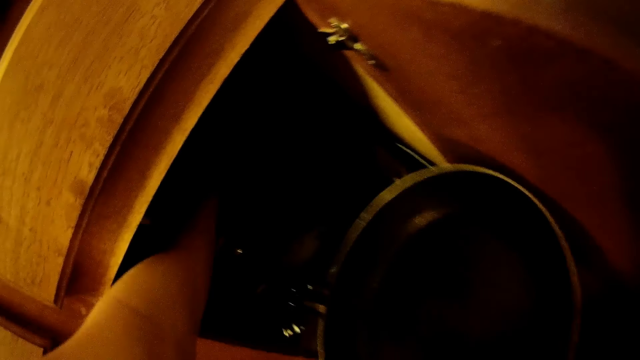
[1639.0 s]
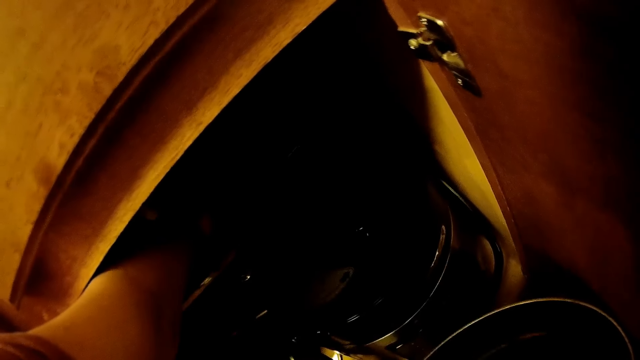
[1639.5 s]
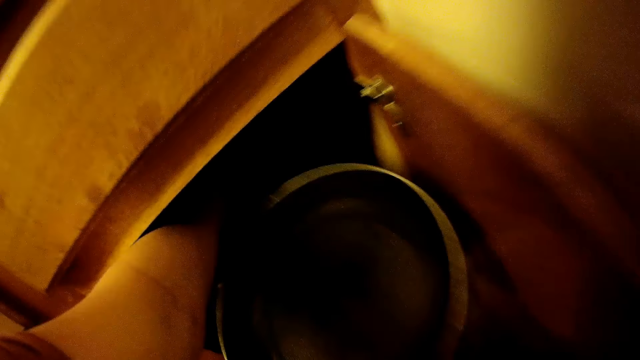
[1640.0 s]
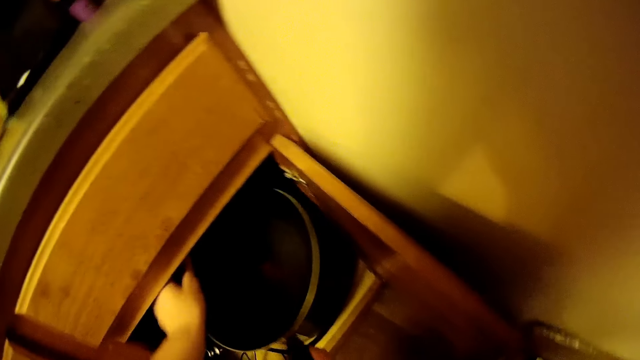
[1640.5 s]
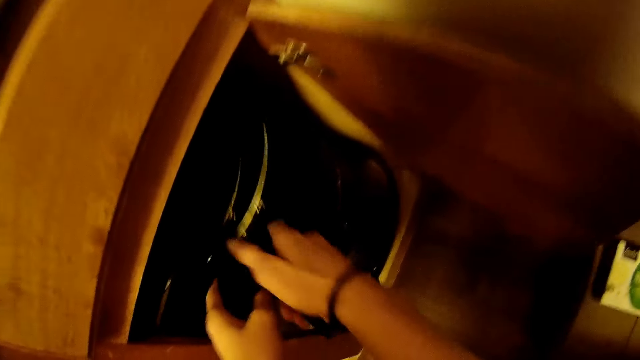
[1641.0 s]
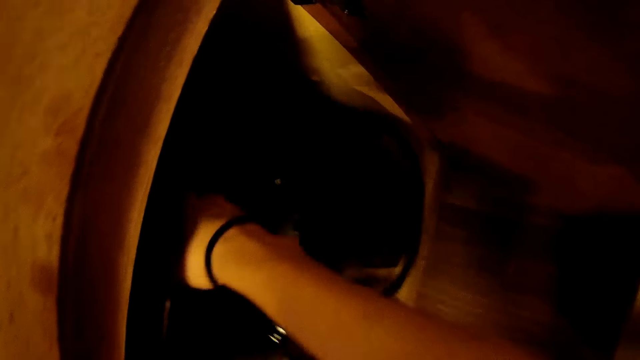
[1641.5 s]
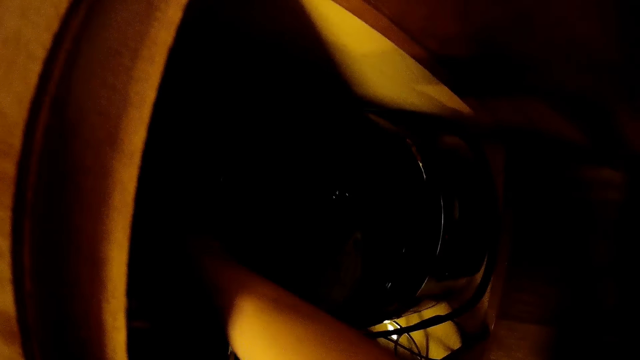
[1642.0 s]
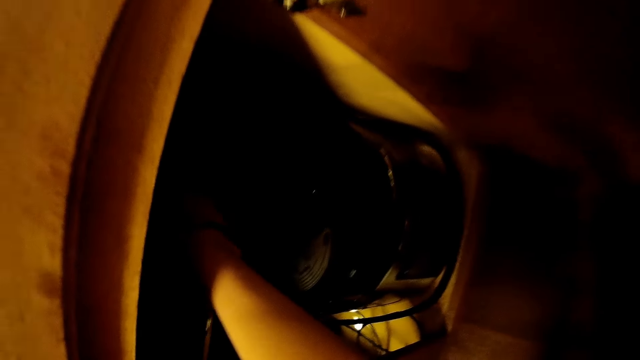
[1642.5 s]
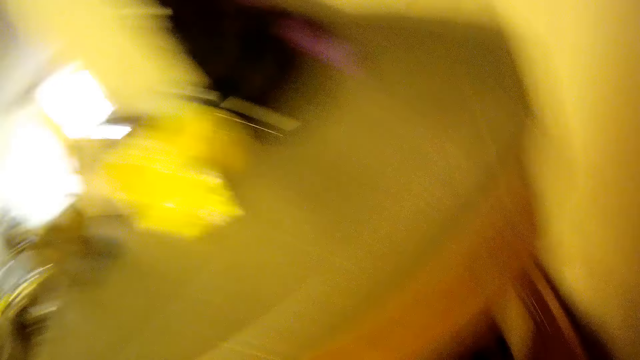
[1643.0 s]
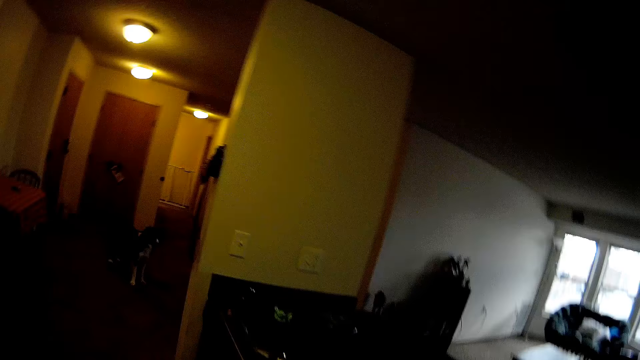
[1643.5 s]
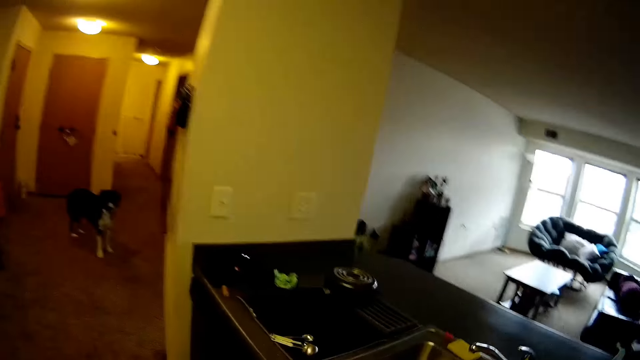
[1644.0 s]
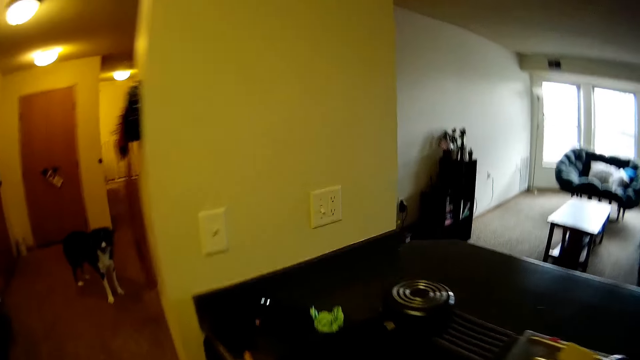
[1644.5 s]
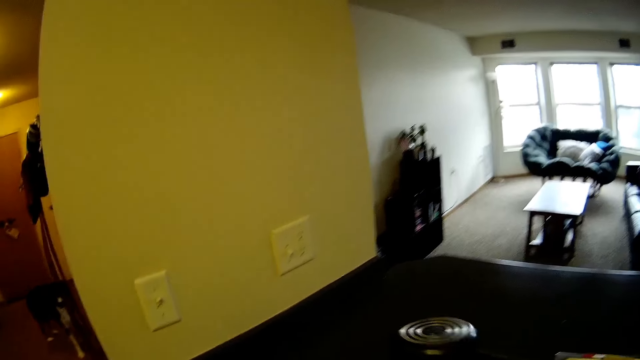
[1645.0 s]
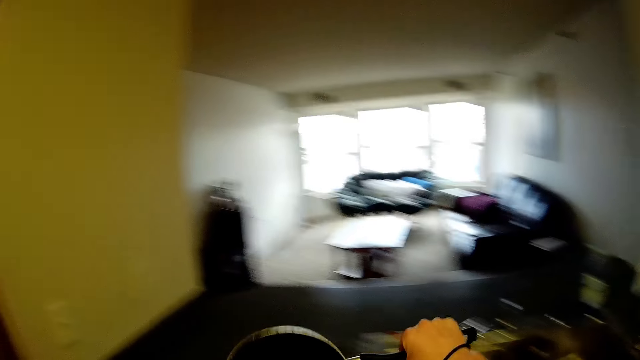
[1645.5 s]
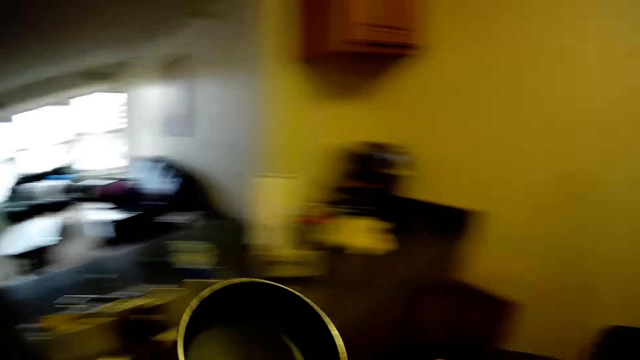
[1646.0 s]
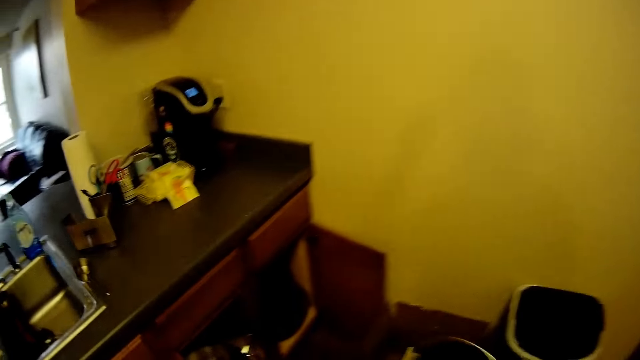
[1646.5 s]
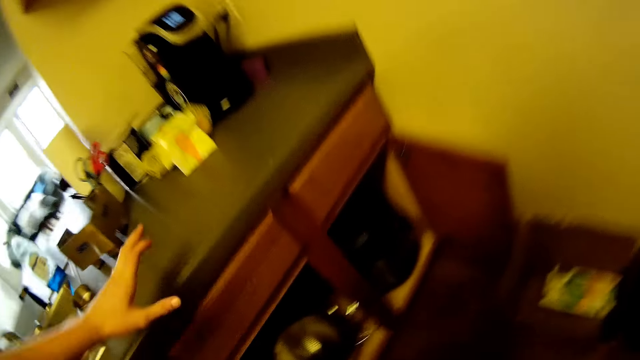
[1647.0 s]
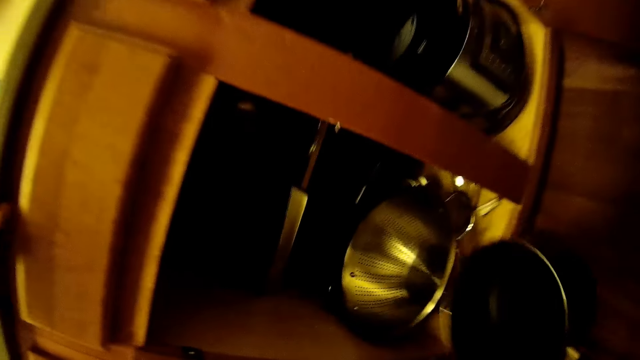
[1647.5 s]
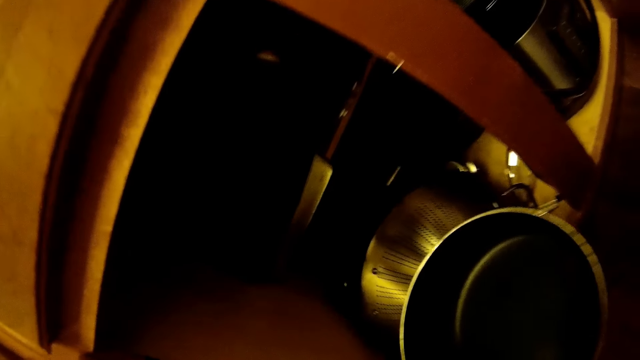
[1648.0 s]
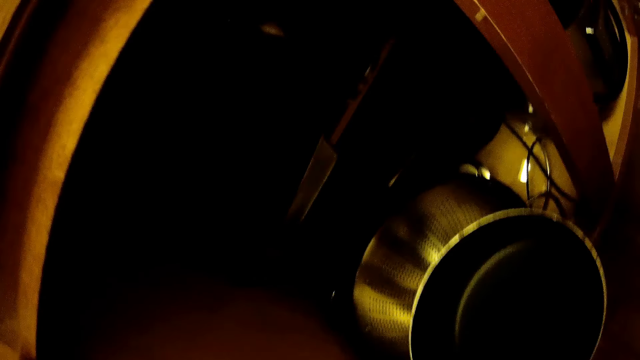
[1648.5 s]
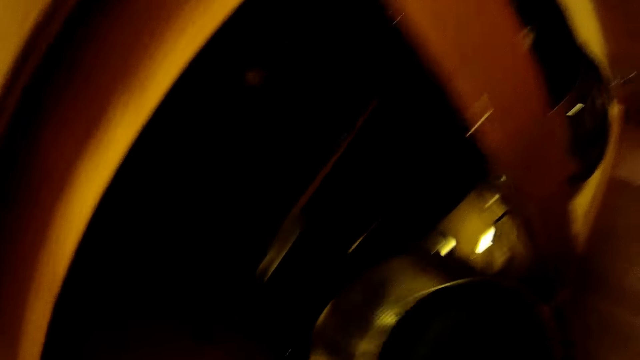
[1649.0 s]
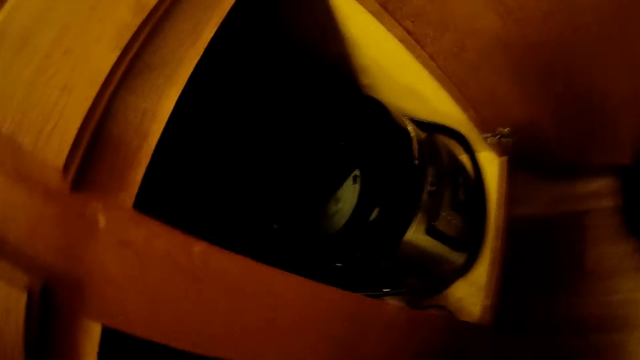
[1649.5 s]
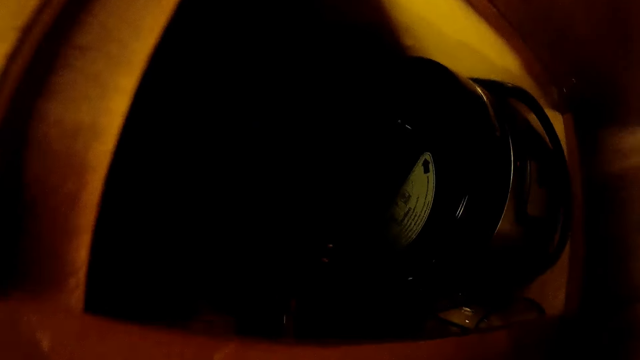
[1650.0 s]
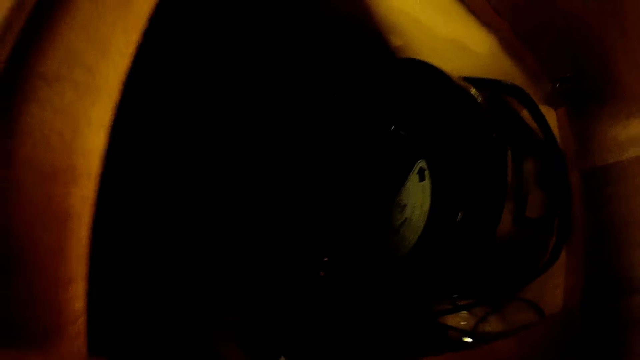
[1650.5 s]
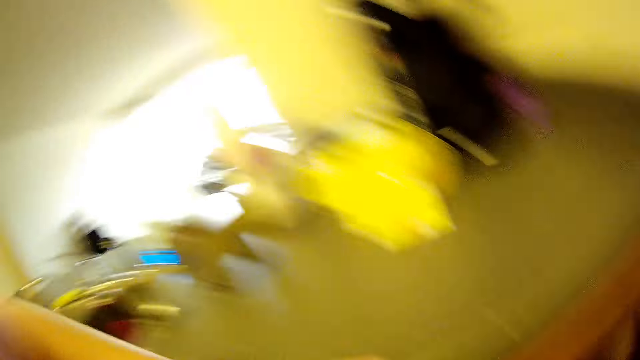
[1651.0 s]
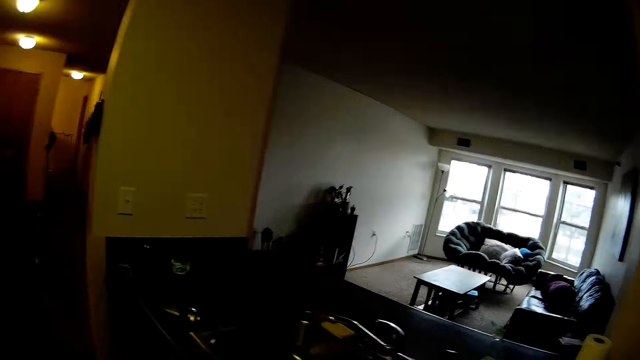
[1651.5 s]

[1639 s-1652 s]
The camera wearer puts the frying pan into the third cupboard. They walk in the kitchen. They pick up another frying pan from the kitchen table. They put the other frying pan into the first cupboard.

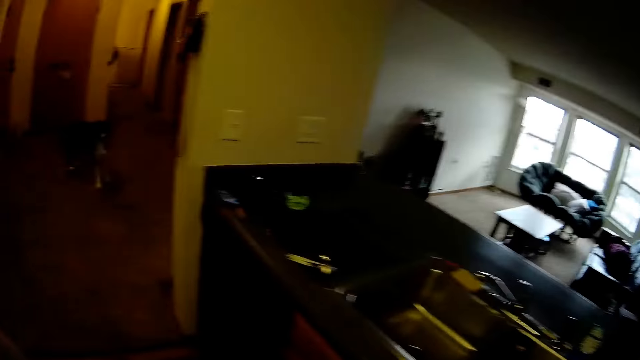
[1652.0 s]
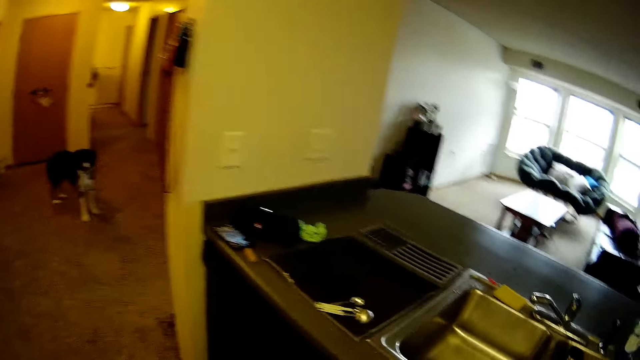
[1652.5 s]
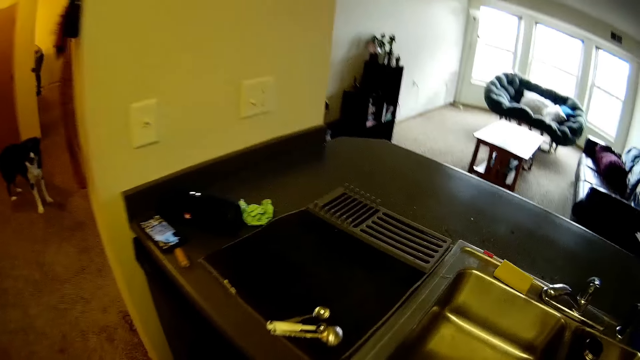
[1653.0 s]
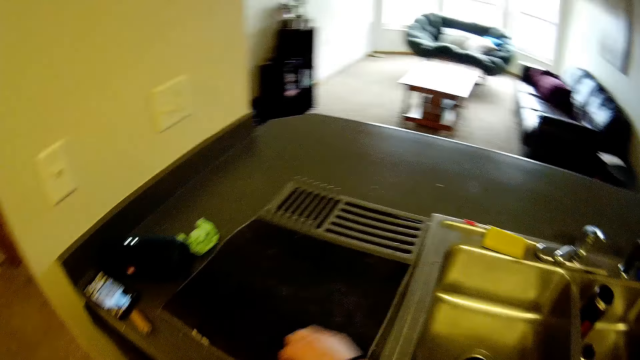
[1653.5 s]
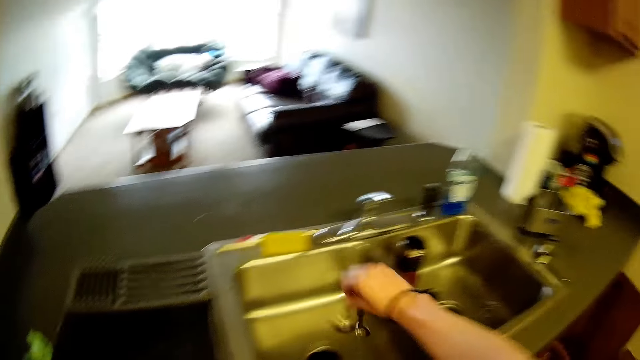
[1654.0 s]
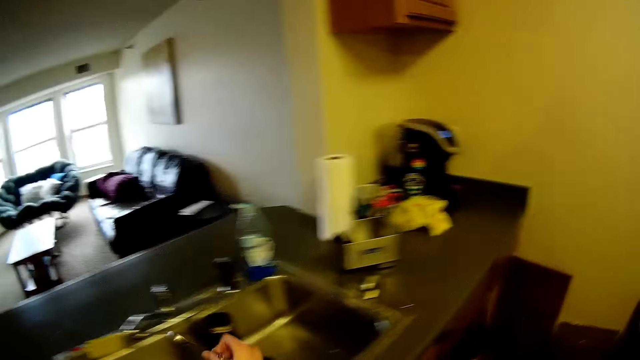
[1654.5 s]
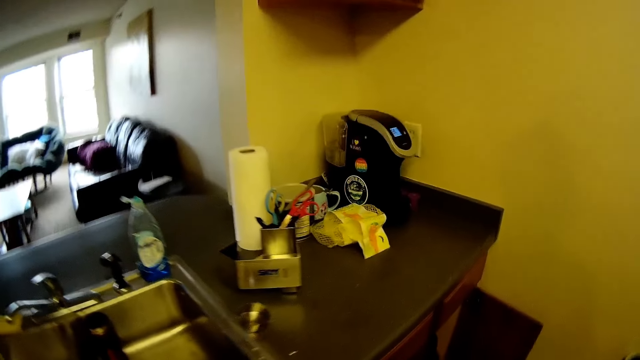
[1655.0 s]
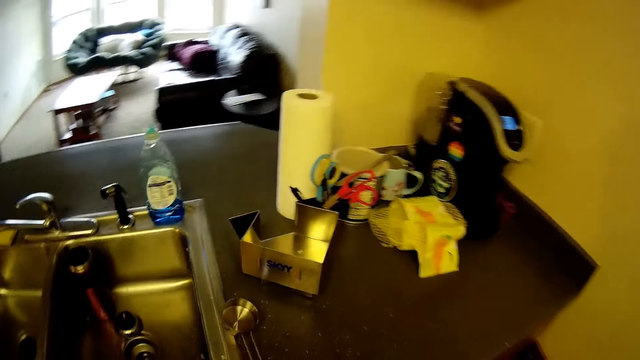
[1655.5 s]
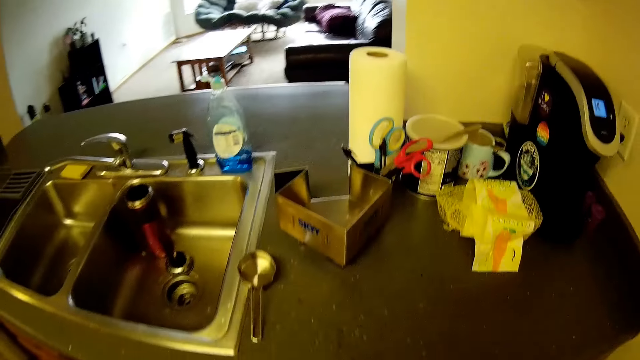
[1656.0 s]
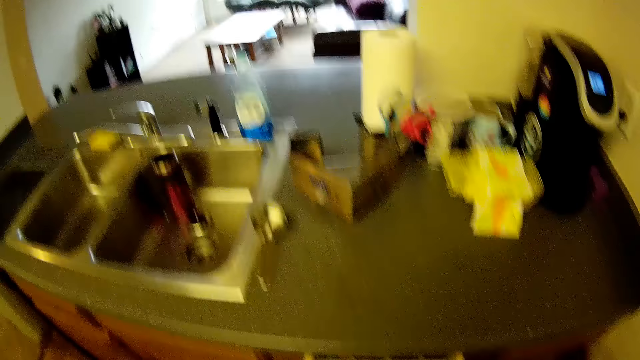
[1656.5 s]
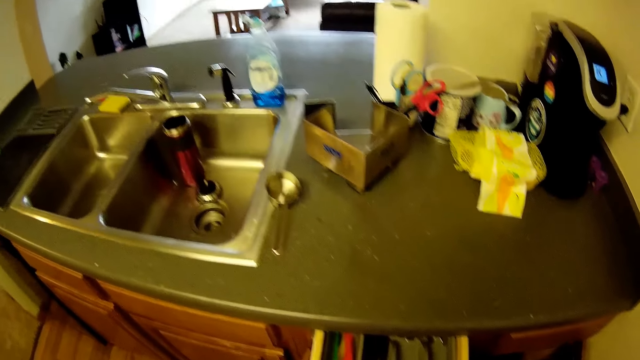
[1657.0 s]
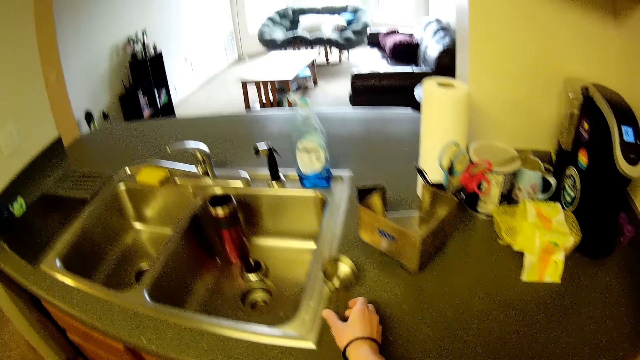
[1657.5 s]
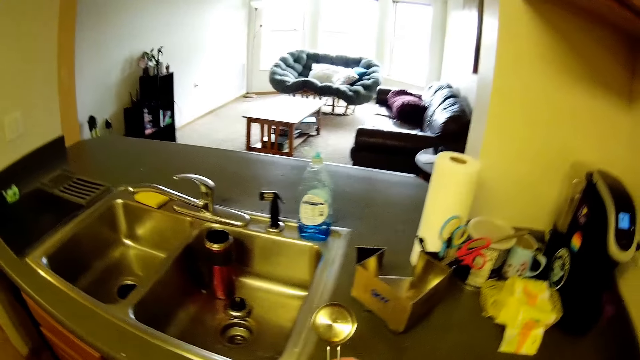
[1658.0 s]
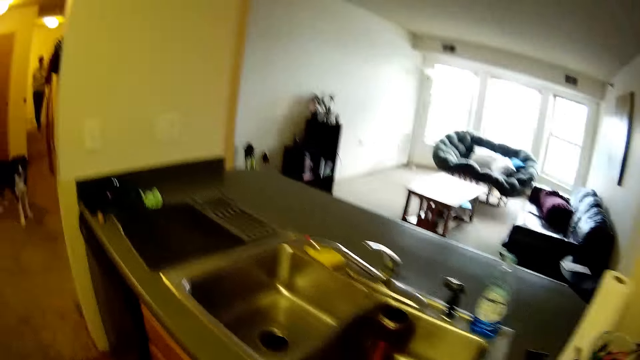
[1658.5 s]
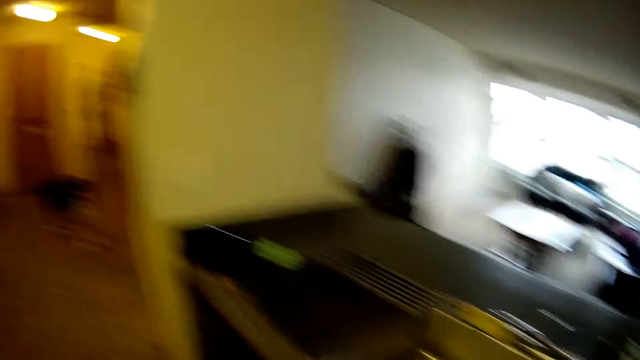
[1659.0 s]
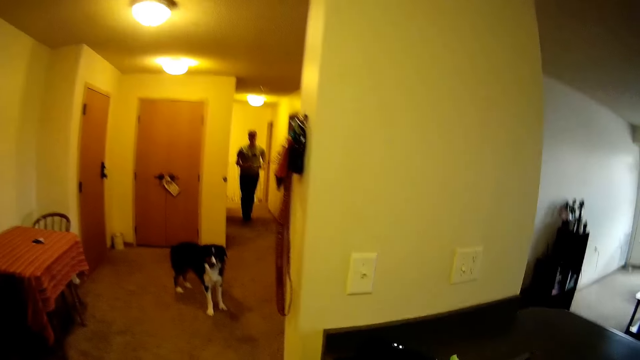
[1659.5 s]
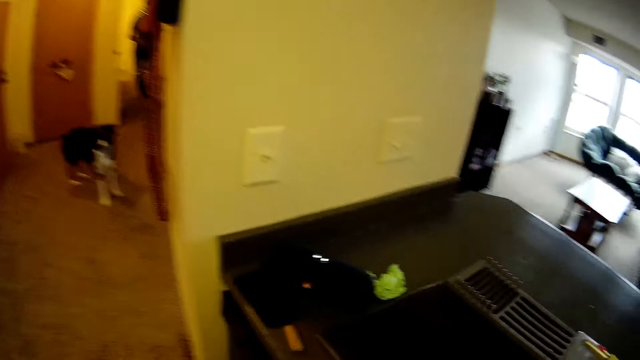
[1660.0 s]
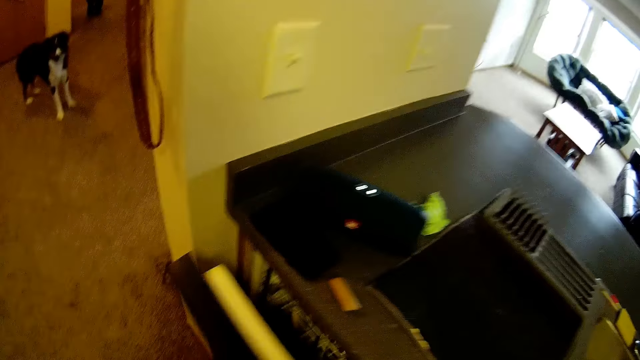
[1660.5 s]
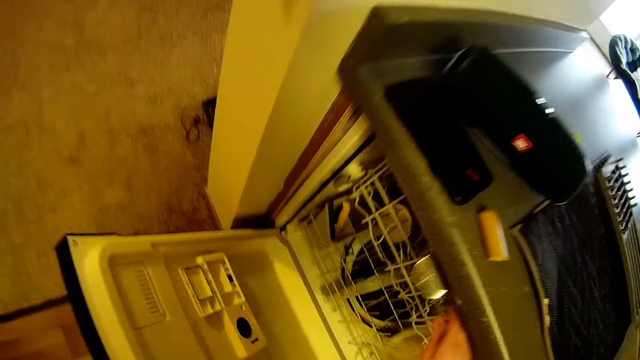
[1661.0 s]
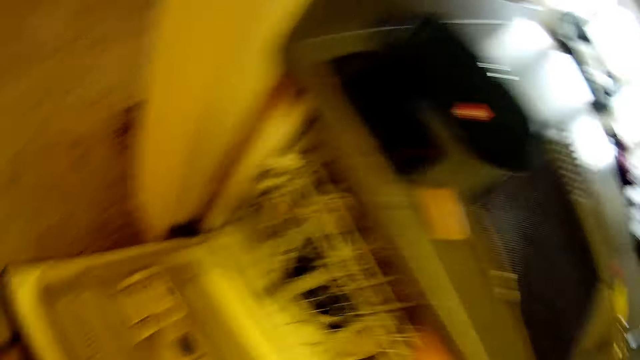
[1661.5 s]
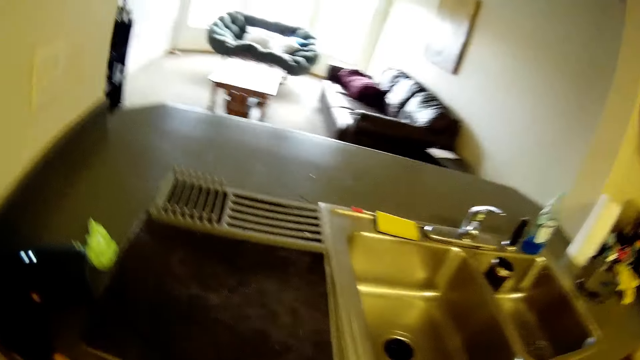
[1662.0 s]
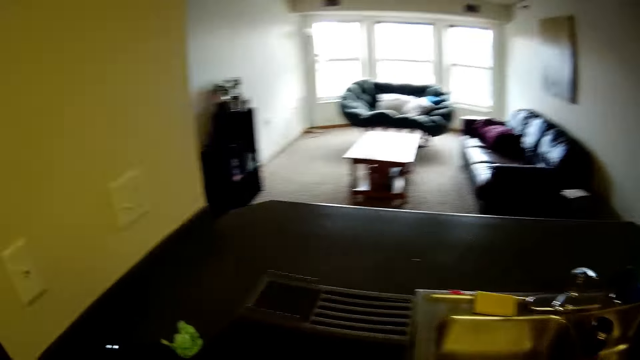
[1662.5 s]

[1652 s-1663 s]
The camera wearer empties a measuring spoon into a sink. They pick the spoon. They put the measuring spoon into a drawer. They pick up a flour sieve. They pick the spoon. A man walks towards the camera wearer. The camera wearer puts the flour sieve into a dishwasher. They open a shelf and put the spoon in the shelf.
